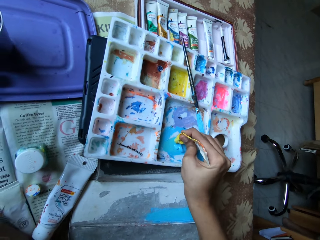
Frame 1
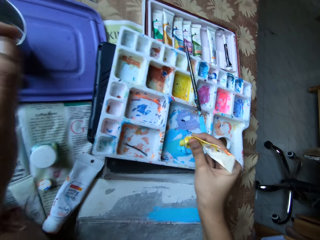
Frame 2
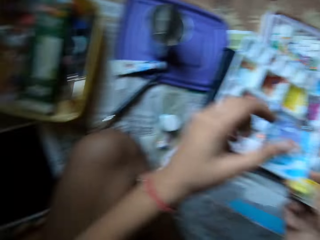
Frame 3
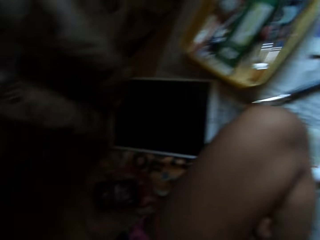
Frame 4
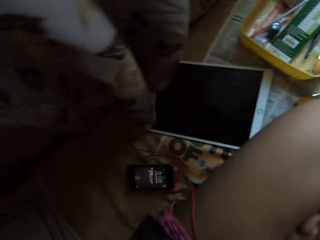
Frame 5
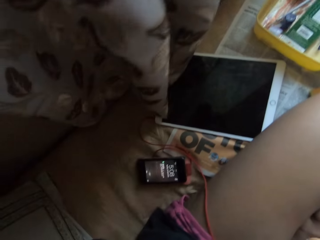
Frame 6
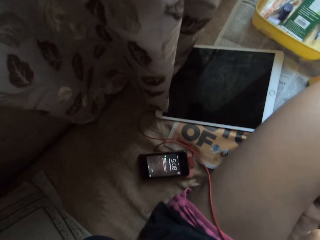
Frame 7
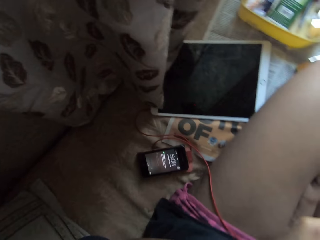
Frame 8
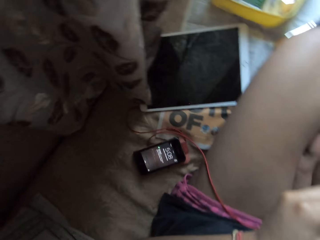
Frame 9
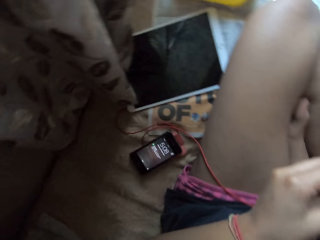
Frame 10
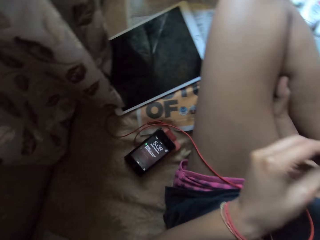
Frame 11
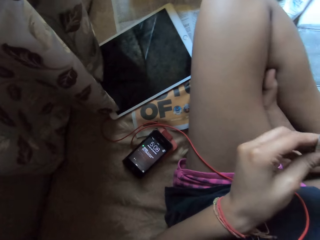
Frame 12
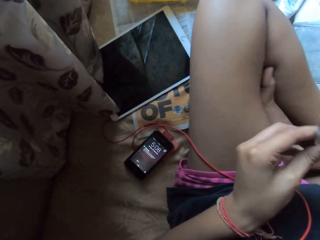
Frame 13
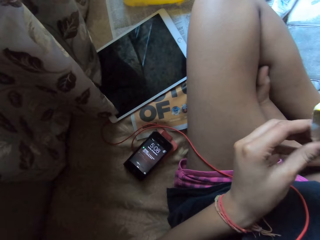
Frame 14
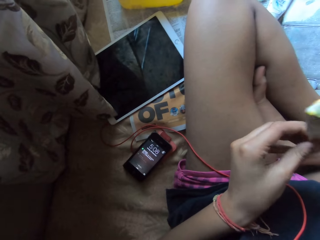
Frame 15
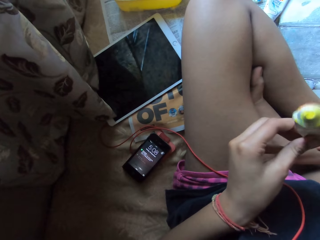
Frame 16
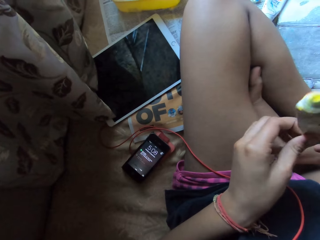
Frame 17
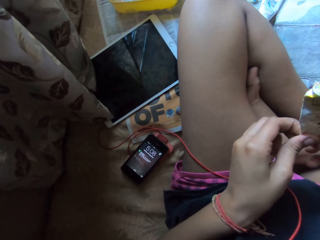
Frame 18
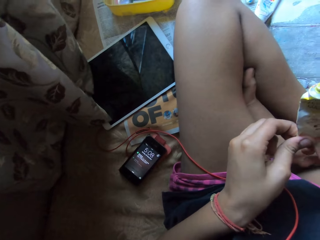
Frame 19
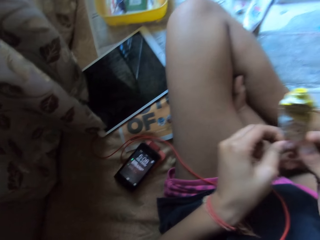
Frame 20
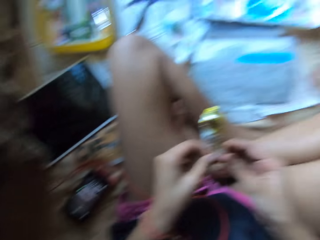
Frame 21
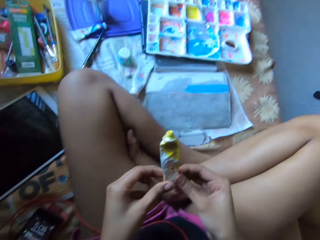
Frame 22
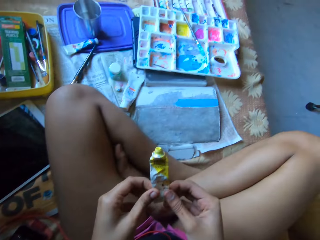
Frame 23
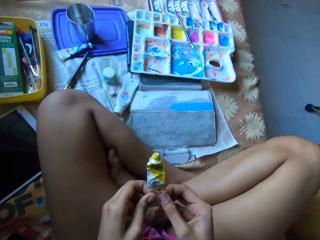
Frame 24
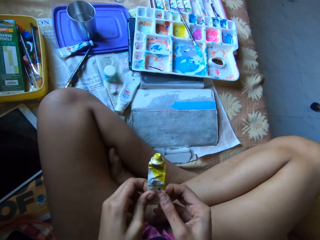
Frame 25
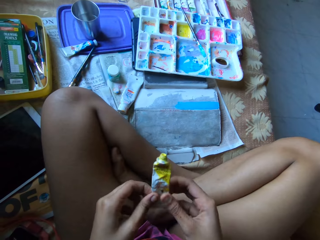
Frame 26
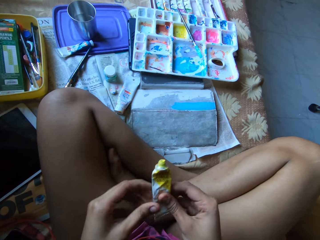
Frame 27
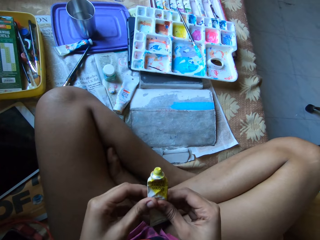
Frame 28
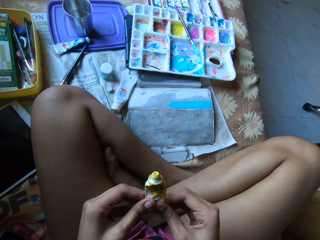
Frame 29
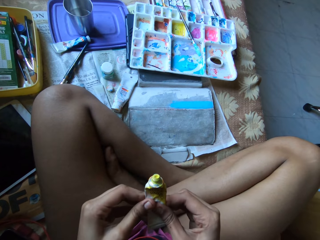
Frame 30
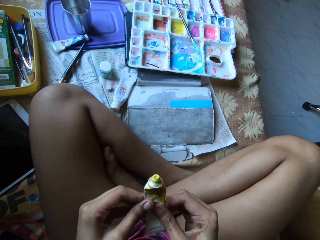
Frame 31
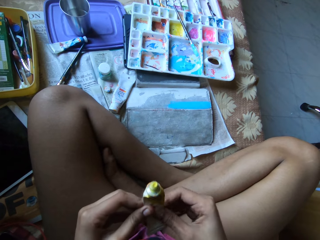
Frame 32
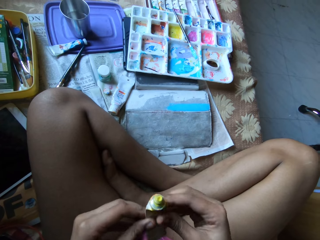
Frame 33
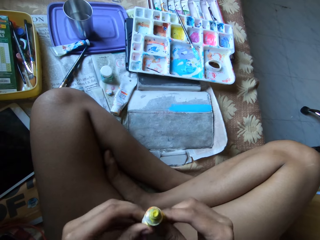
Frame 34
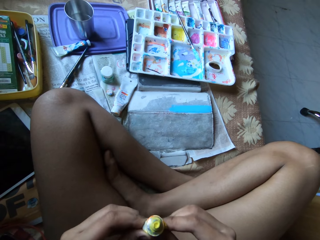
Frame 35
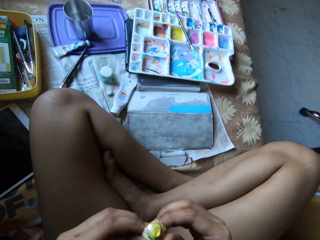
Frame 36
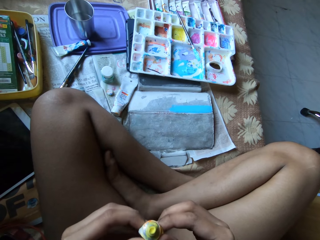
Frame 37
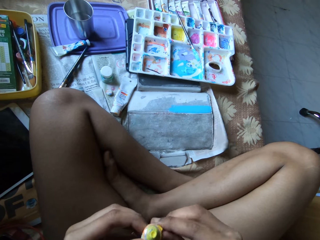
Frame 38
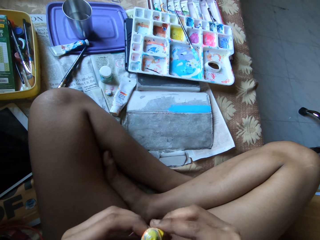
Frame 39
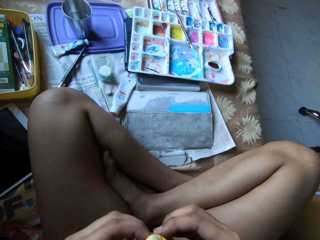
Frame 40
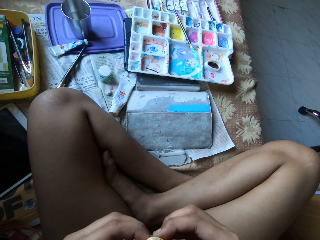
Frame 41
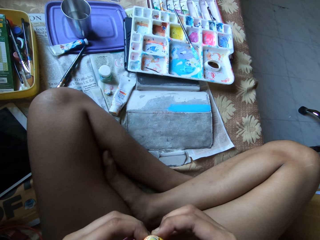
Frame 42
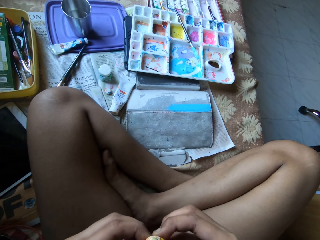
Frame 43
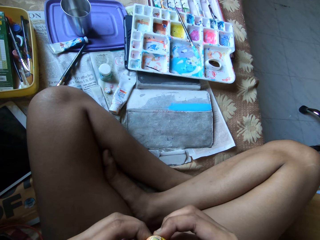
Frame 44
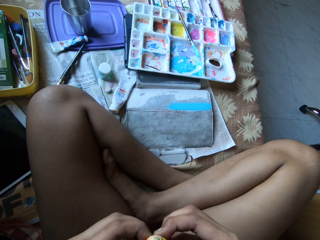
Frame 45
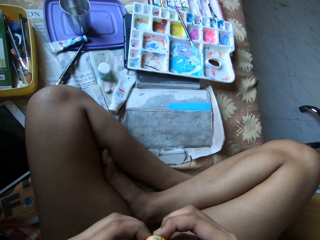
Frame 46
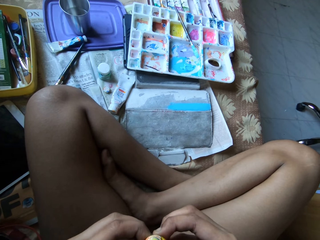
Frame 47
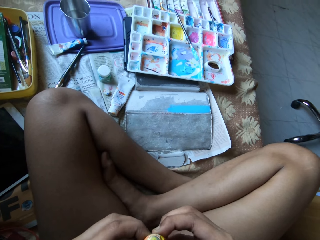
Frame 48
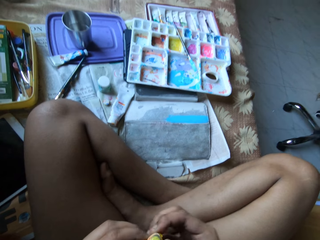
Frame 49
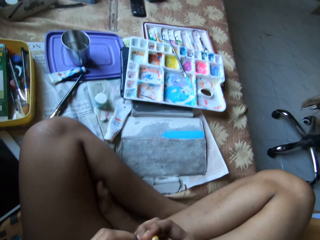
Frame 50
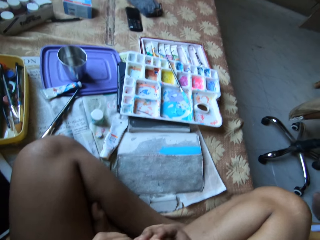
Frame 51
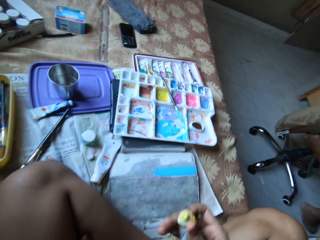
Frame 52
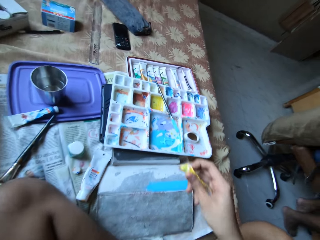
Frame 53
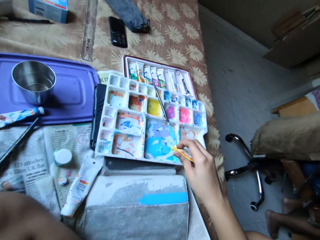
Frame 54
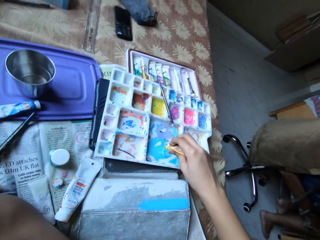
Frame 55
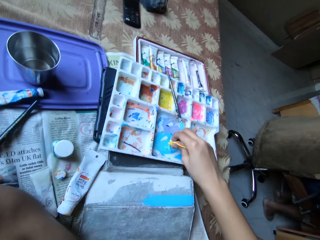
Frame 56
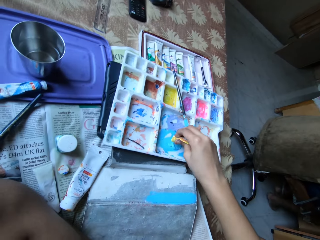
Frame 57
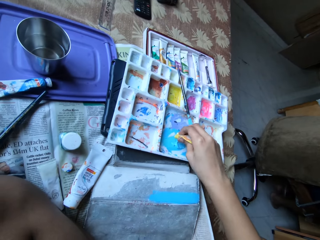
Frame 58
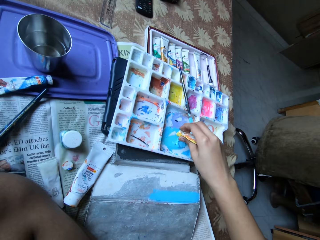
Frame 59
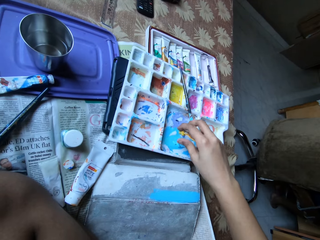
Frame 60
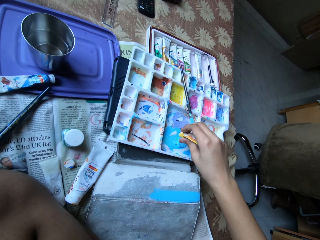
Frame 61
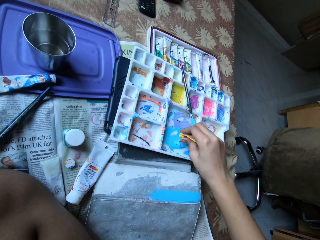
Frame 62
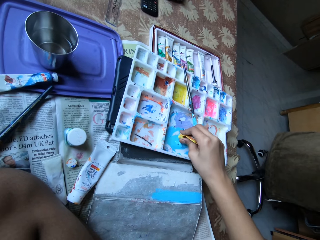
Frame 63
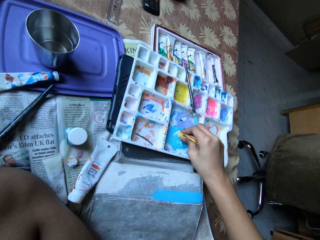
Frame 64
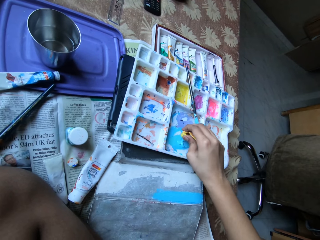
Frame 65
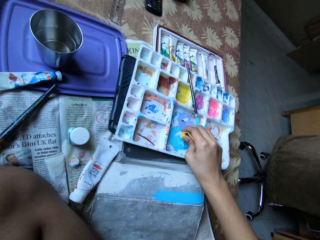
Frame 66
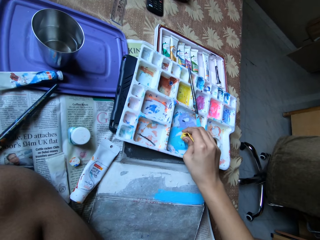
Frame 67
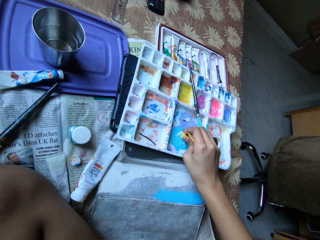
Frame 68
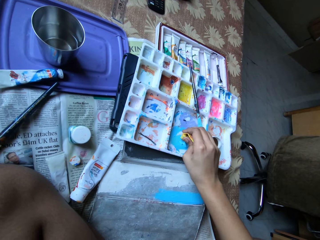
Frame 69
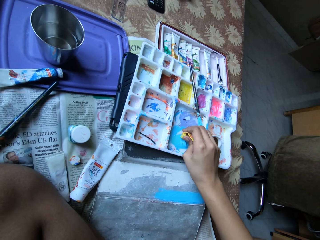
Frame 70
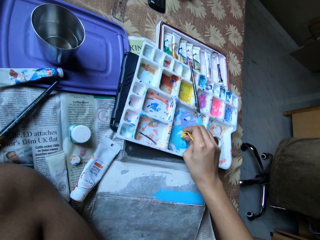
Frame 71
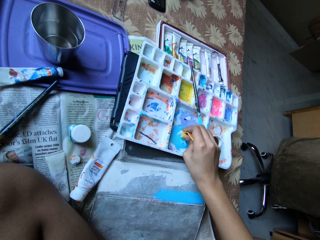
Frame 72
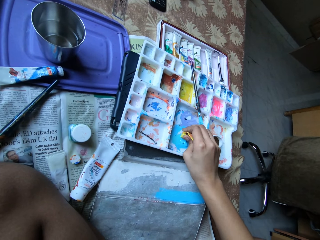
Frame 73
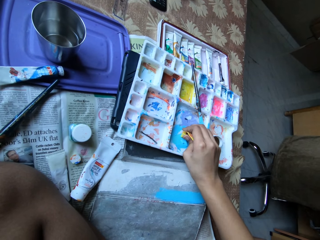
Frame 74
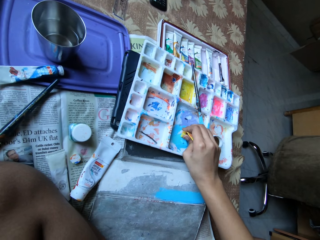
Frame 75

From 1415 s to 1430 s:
The camera wearer holds the paint tube or oil paint with both hands. She squeezes out paint from the paint tube with both hands. She holds the paint tube with her right hand. She squeezes out paint from the paint tube into the paint palette with her right hand. She puts the oil paint inside a paint.

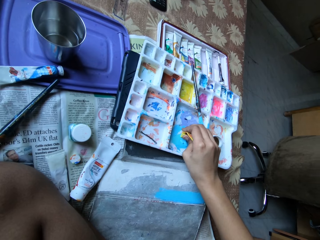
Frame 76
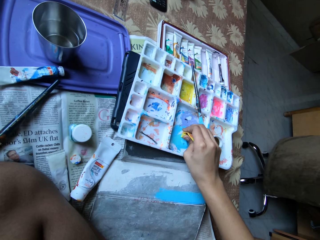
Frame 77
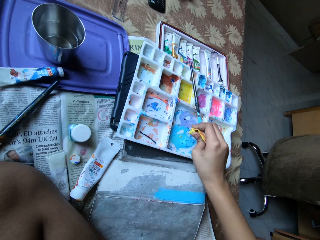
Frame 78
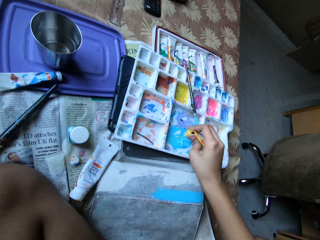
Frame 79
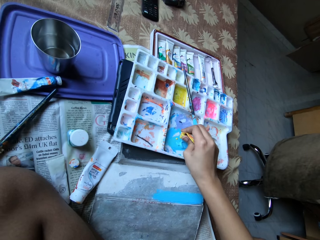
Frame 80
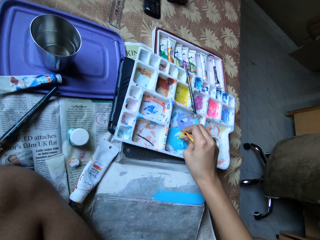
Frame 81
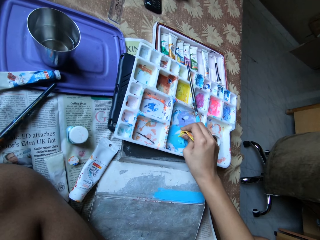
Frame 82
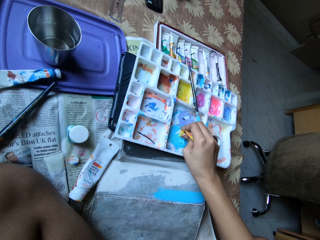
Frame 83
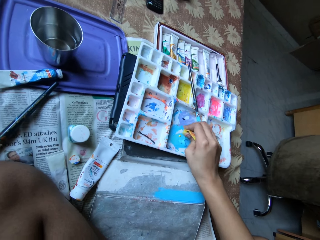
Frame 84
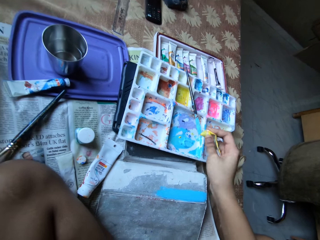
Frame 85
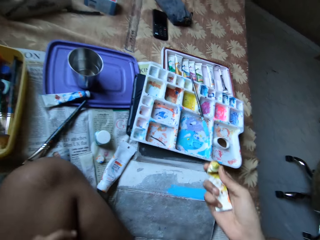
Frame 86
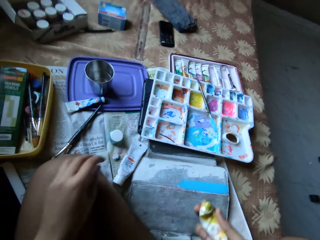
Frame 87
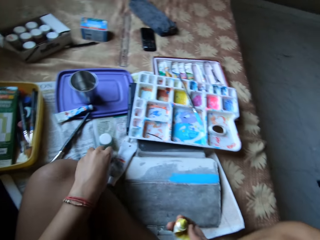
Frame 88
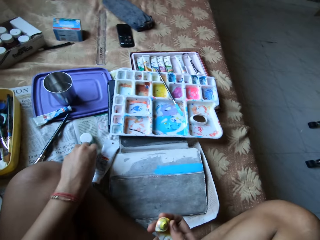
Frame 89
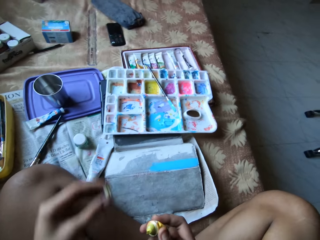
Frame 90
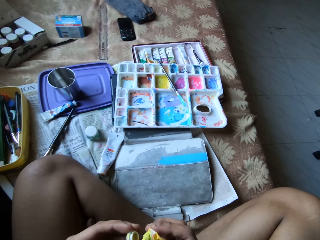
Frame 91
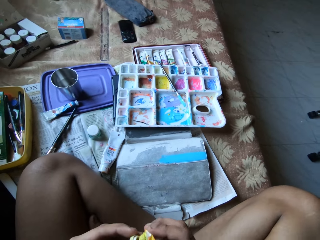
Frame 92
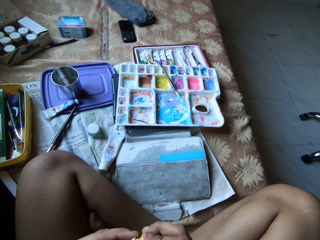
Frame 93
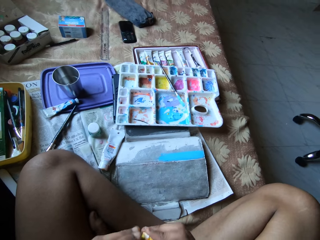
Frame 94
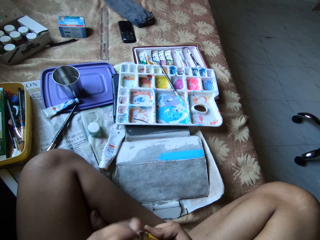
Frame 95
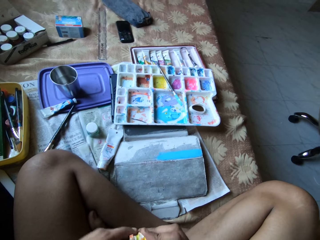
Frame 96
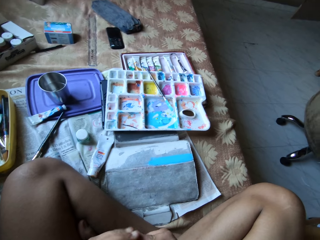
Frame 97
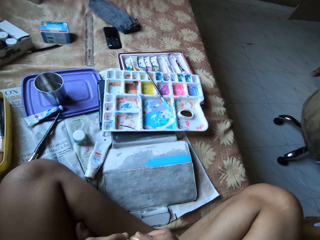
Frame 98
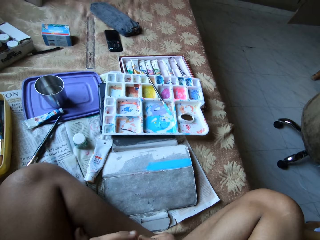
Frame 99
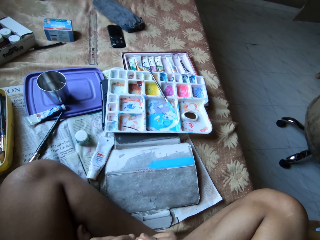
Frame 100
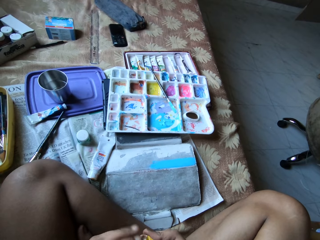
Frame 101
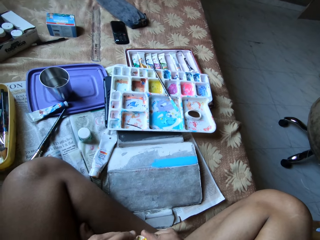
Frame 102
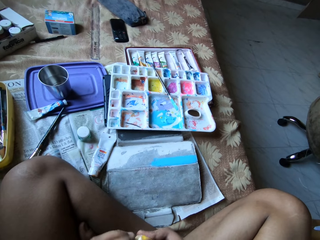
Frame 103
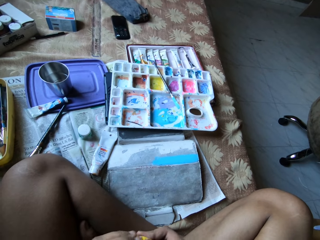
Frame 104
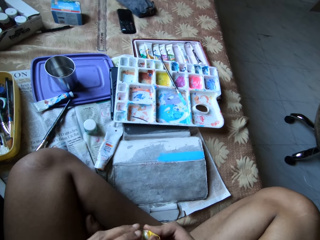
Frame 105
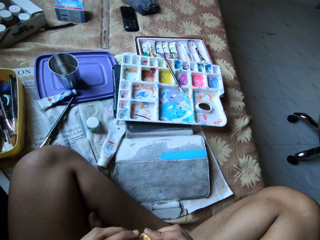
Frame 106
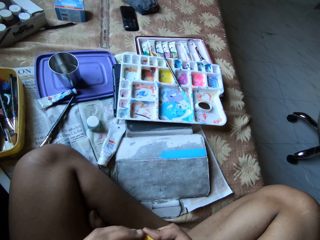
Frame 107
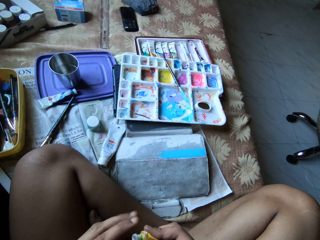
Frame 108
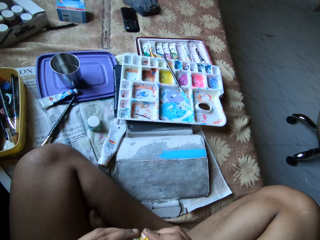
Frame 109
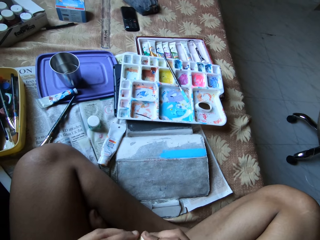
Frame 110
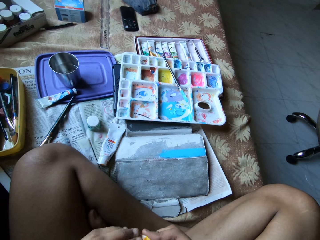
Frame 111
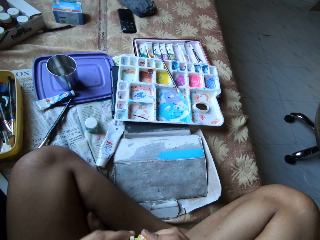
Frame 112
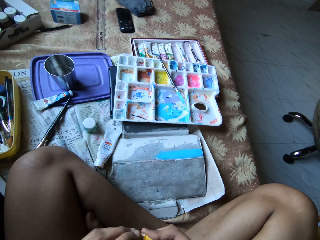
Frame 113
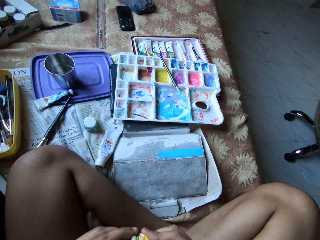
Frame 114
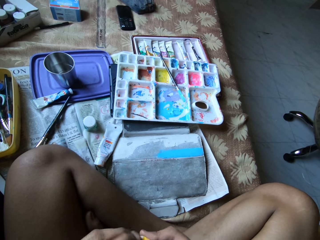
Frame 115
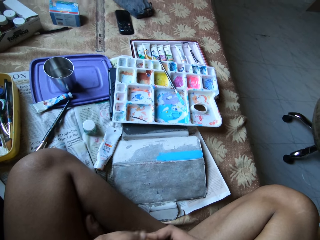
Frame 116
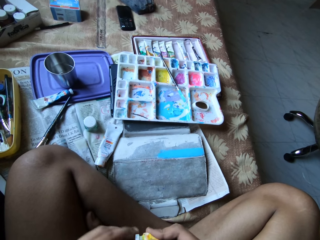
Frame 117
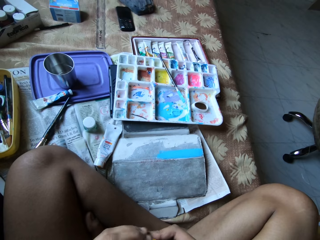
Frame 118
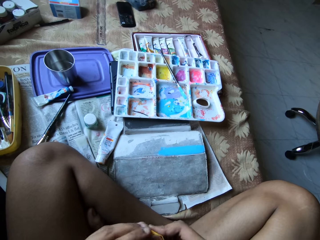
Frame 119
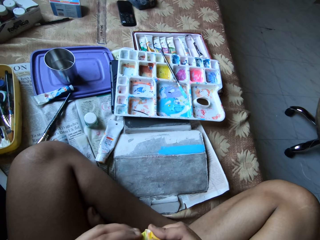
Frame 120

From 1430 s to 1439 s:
The camera wearer squeezes out paint from the paint tube into the paint palette with her right hand. She picks up a paint tube cap from the bed with her left hand. She covers the paint tube with the paint tube cap in her left hand.
